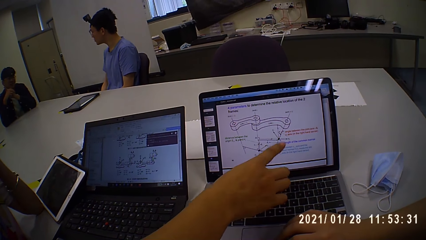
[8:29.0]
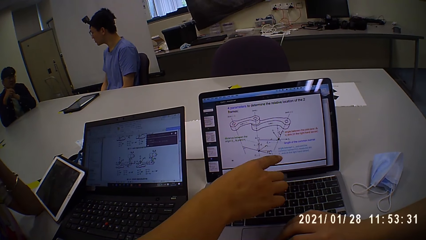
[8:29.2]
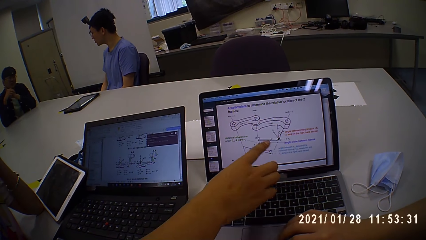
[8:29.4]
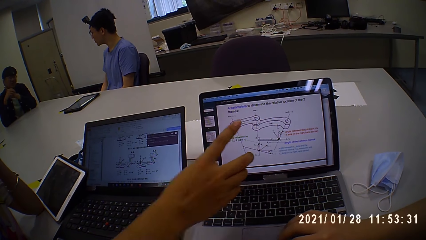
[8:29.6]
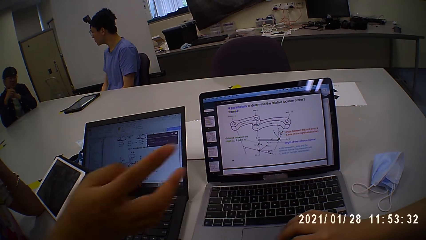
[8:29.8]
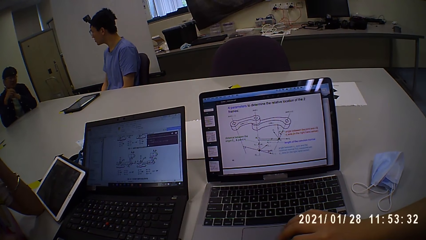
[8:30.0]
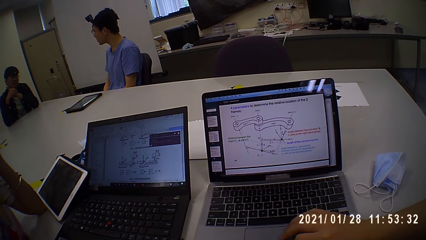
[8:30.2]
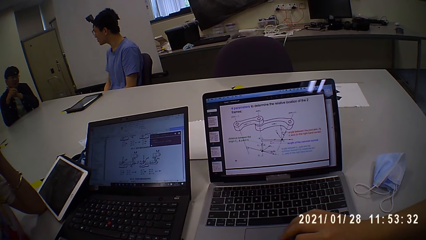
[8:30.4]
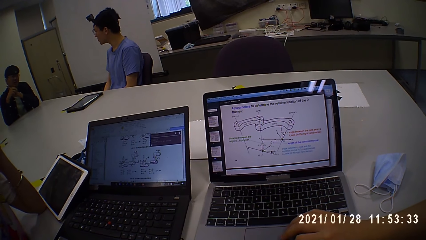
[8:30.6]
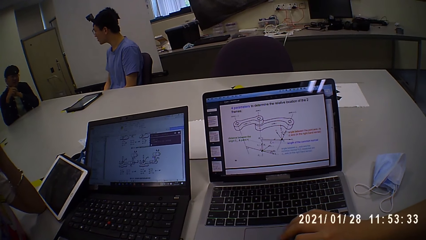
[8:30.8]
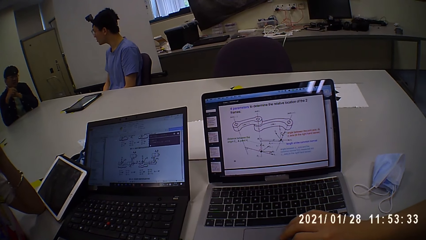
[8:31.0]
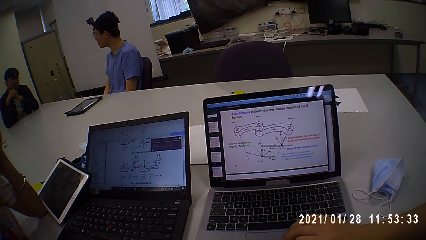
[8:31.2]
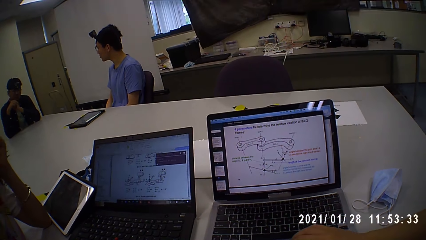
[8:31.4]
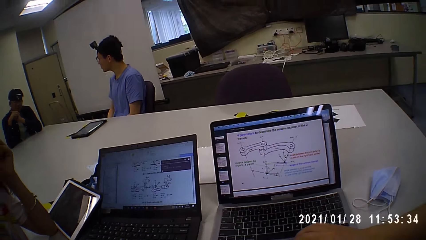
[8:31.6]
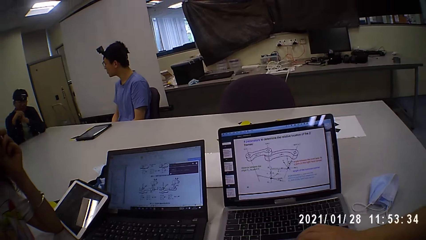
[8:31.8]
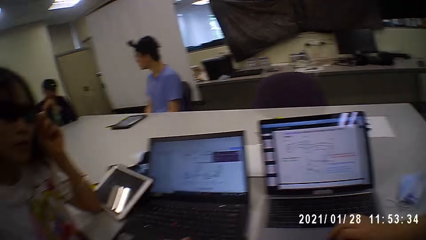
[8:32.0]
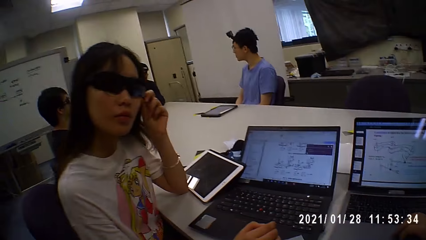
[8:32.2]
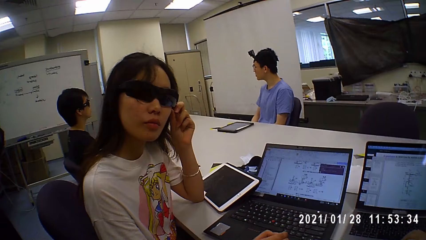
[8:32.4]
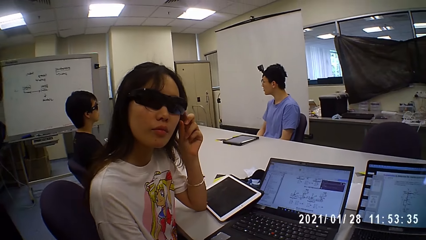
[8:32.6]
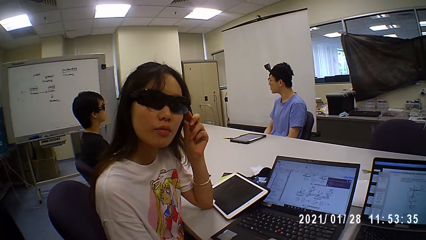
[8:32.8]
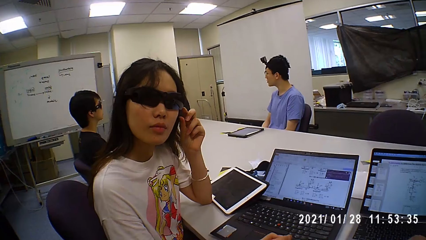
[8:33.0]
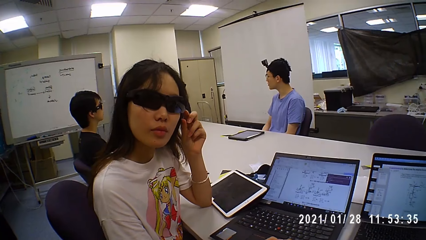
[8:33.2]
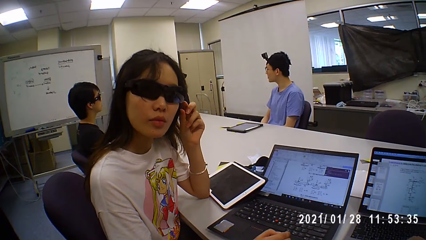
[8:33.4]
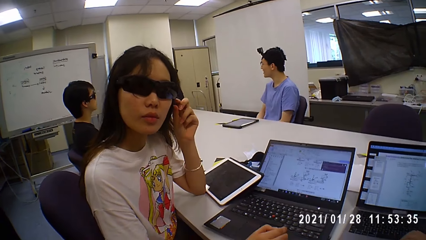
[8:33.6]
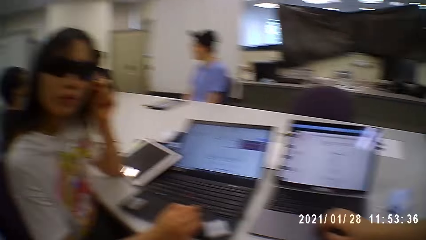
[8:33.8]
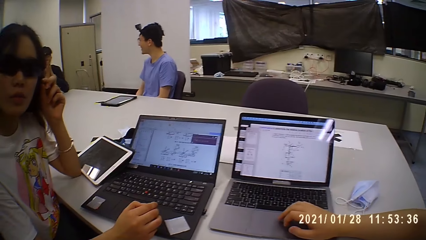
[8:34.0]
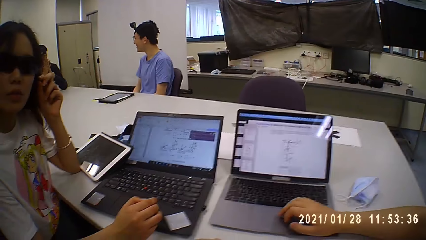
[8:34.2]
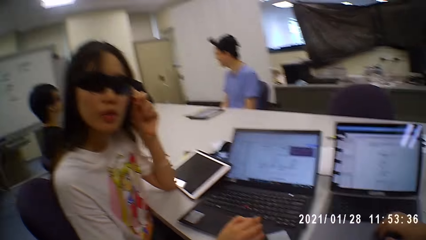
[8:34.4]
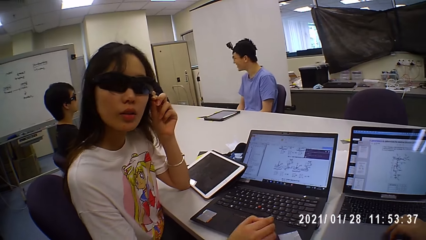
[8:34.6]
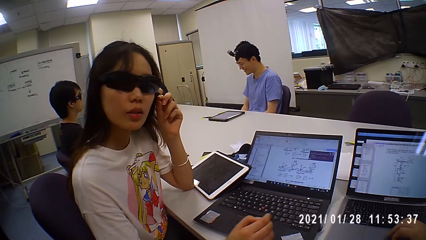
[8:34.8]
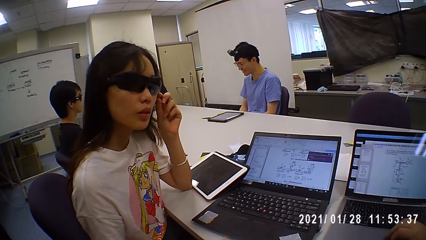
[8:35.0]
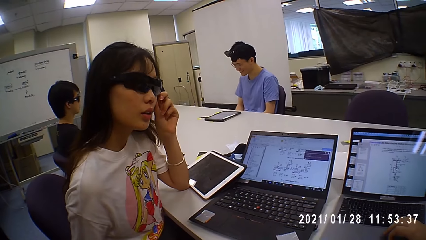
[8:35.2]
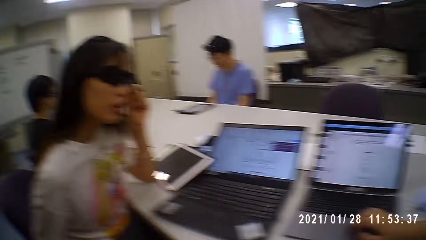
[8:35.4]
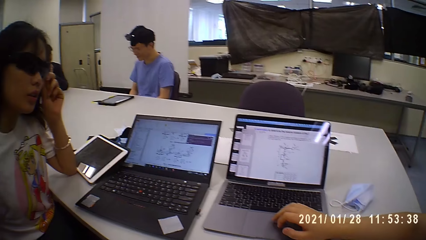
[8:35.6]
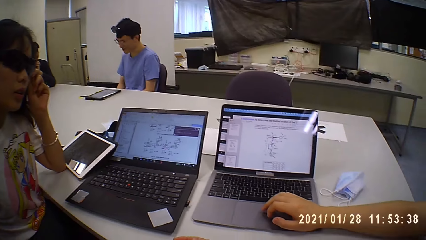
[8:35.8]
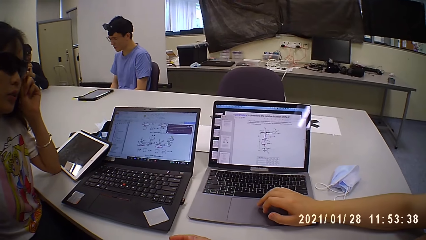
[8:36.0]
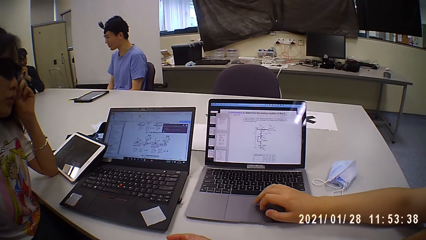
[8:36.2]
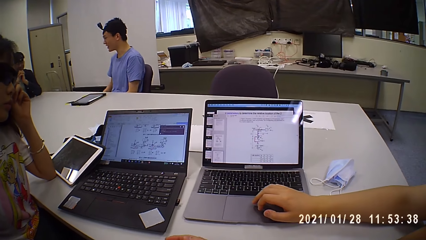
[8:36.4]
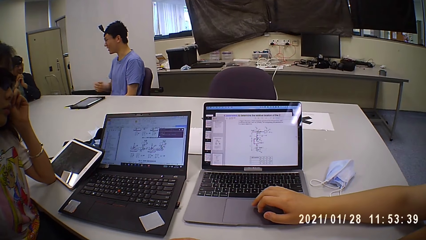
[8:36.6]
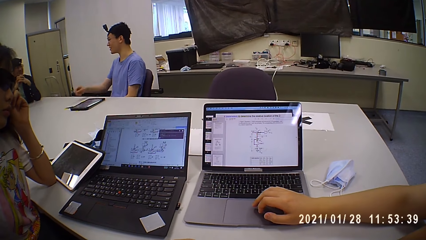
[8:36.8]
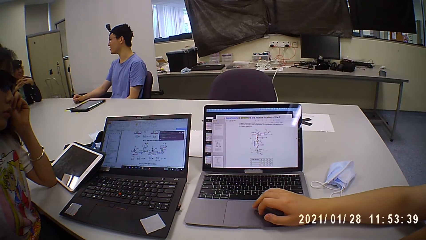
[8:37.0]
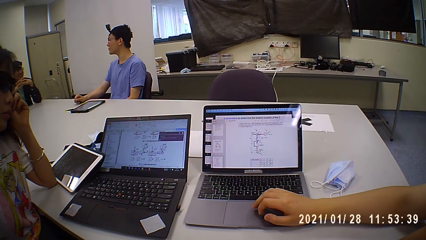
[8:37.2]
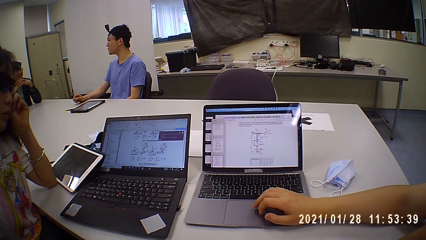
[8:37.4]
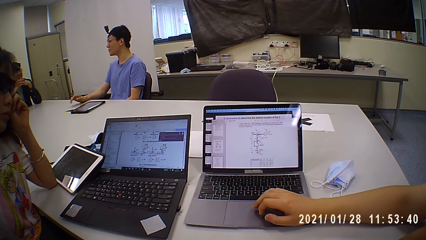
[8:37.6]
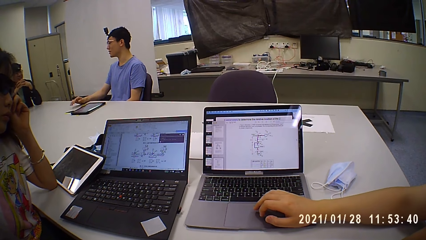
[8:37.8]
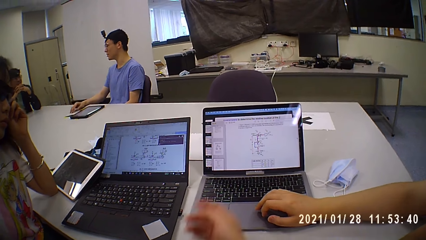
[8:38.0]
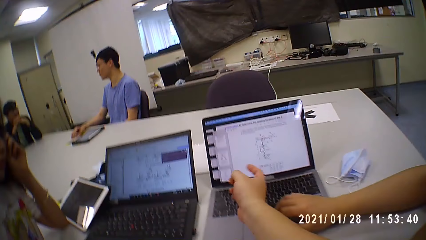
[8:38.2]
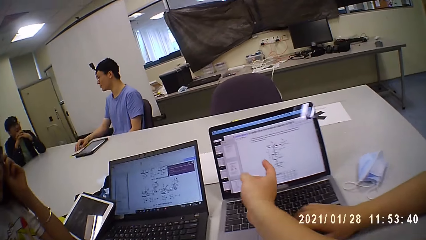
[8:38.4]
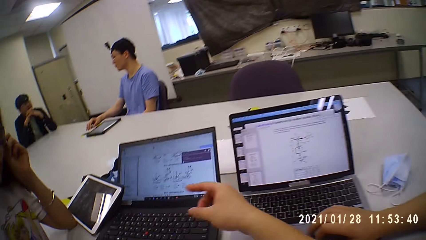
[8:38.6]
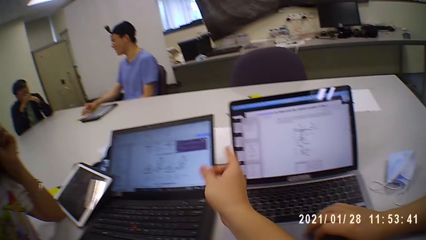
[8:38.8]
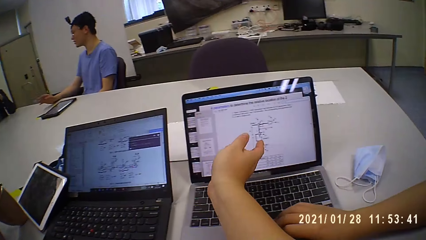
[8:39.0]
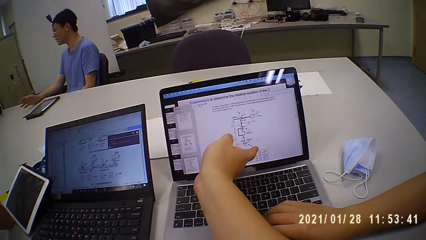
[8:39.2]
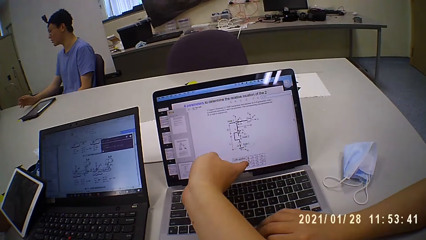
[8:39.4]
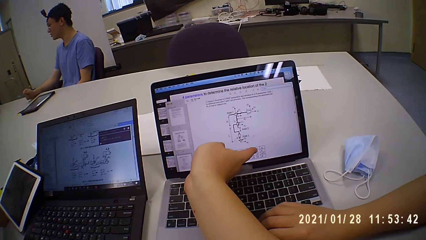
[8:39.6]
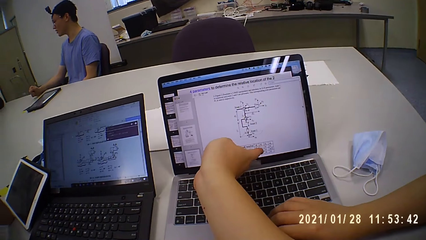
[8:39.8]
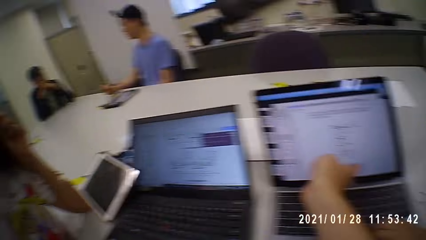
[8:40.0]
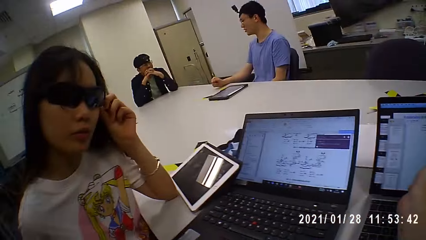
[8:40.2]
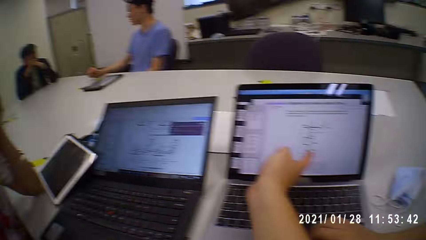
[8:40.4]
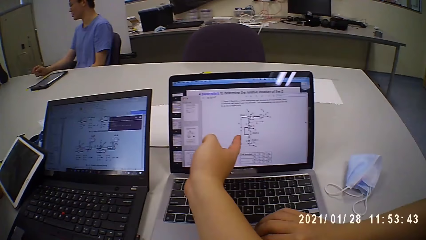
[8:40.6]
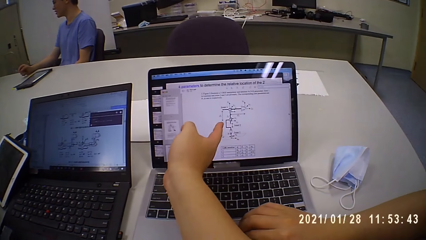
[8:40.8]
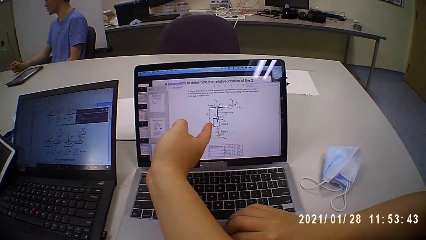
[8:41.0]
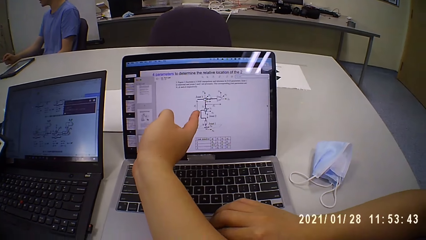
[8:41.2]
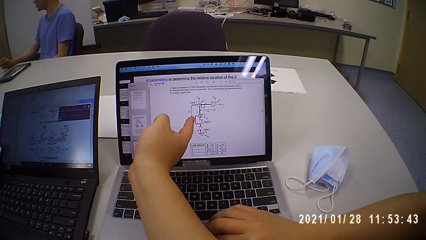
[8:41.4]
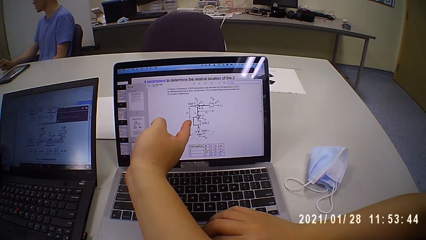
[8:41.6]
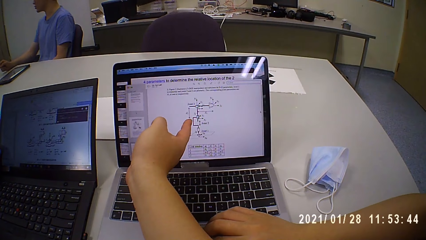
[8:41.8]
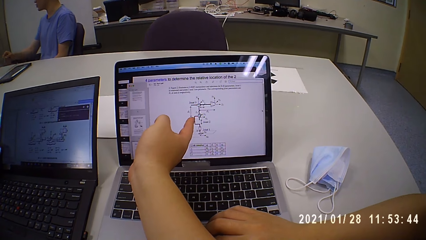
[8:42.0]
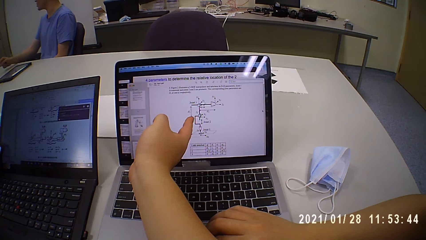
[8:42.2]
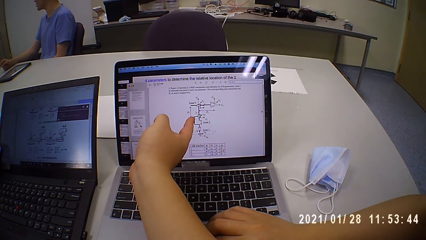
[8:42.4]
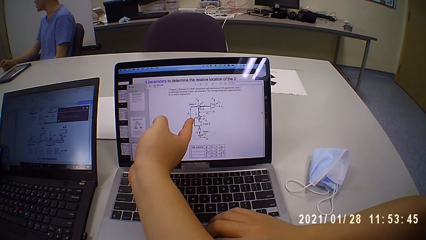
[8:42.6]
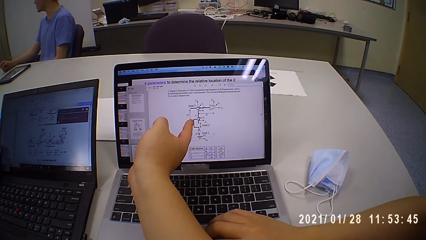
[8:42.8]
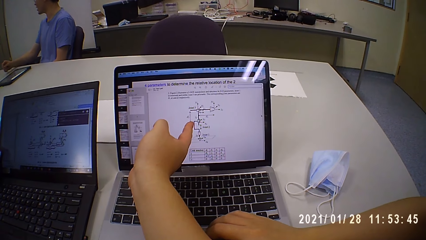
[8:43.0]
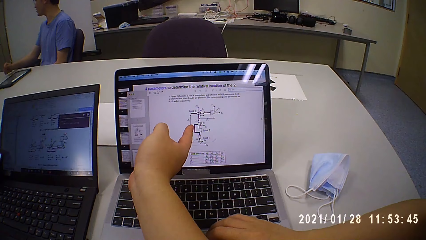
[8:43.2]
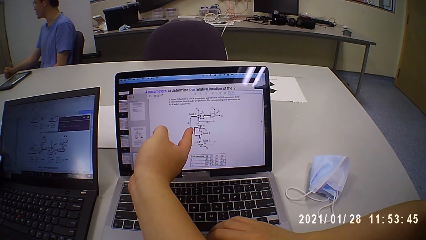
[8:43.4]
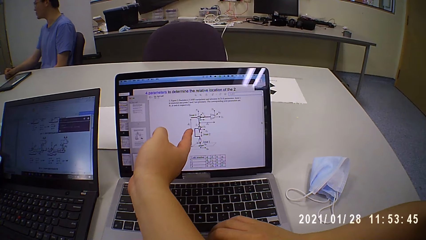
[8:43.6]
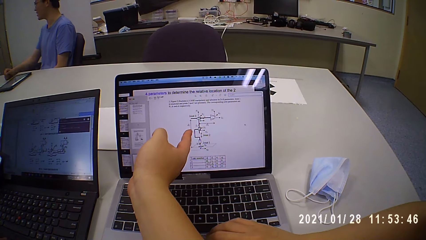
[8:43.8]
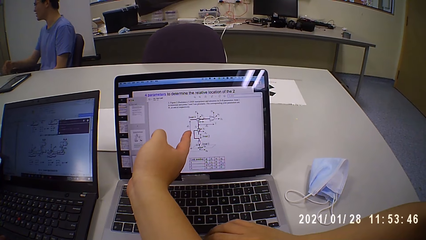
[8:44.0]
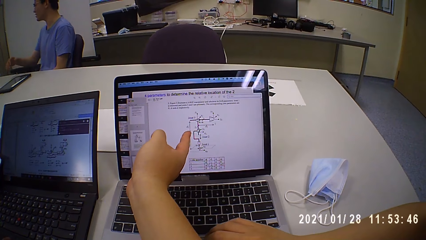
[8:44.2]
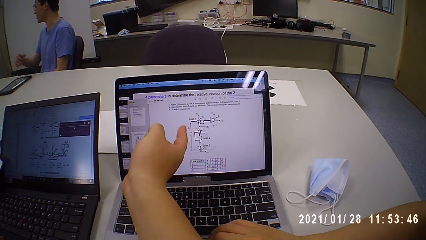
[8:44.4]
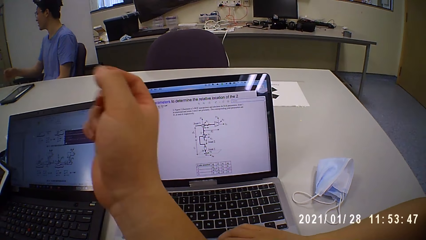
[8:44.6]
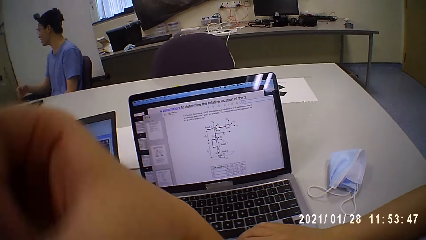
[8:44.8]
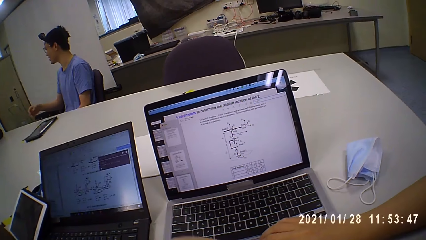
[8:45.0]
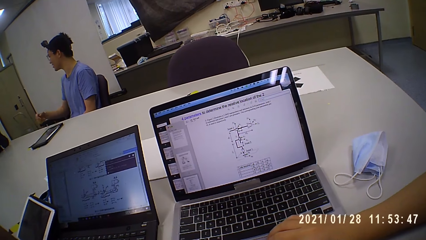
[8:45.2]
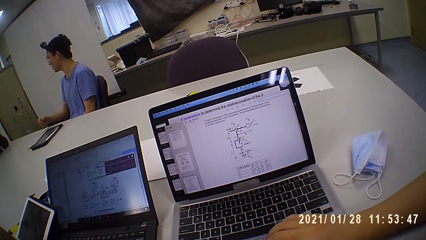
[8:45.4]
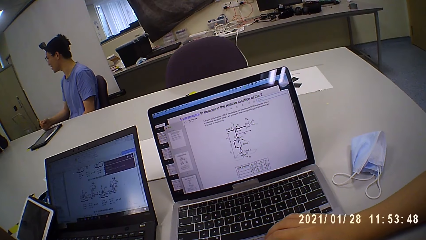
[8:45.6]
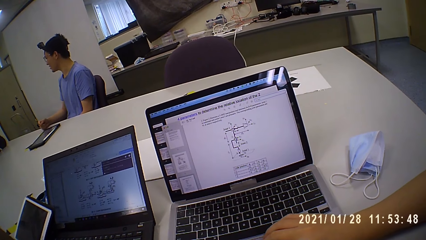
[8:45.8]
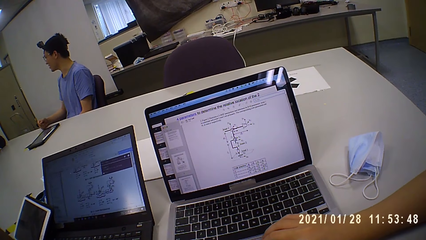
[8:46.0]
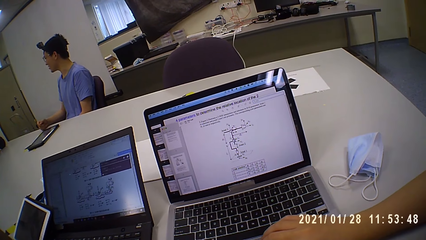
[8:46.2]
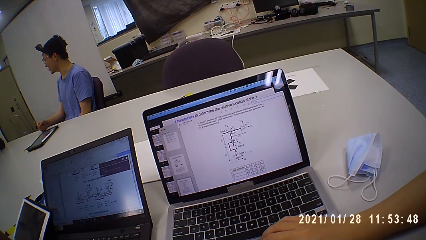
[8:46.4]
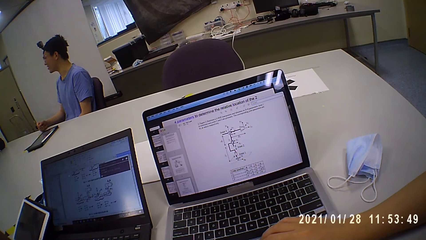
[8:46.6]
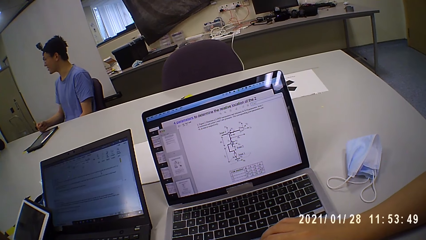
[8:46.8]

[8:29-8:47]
The camera wearer talks to a man. They talk to the man again and look around. Another man touches the laptop touchpad. The camera wearer looks at the laptop. They talk to the first man and point at the laptop. They talk to the first man and look around. They talk to the first man and point at the laptop. They point at the laptop. The first man talks to the camera wearer. The camera wearer talks to the first man.
